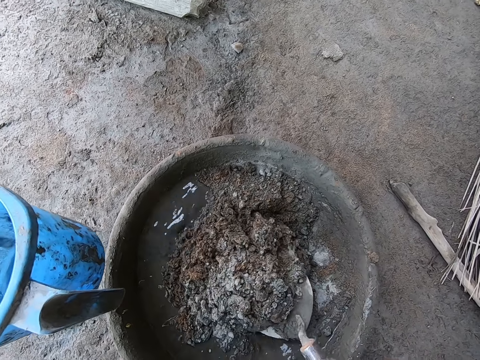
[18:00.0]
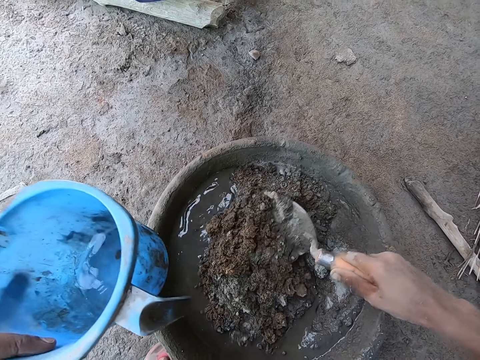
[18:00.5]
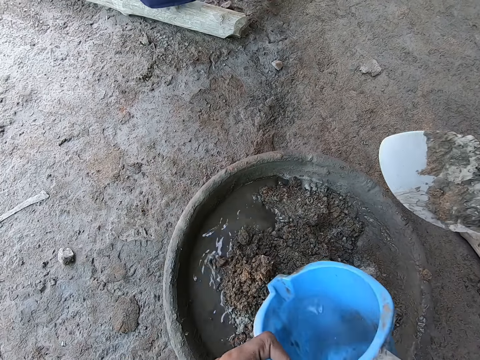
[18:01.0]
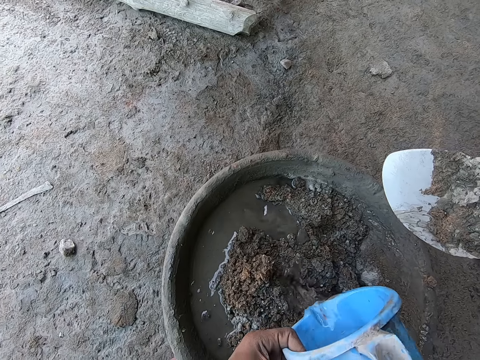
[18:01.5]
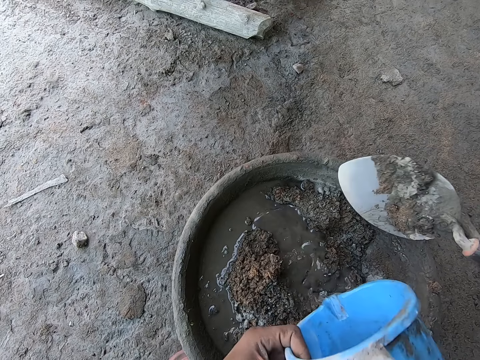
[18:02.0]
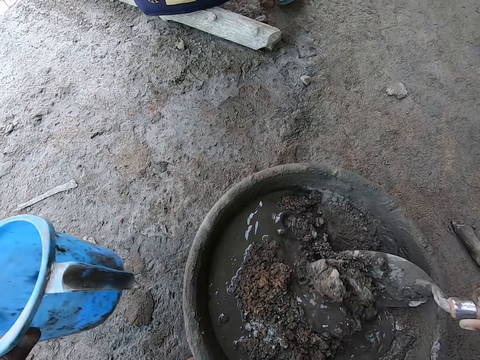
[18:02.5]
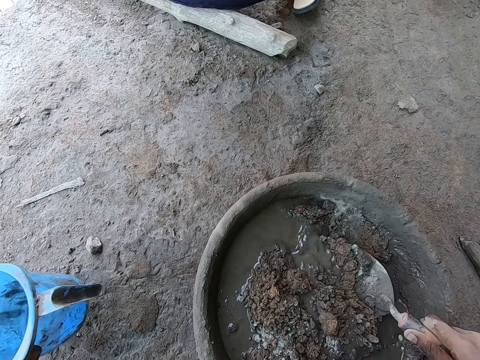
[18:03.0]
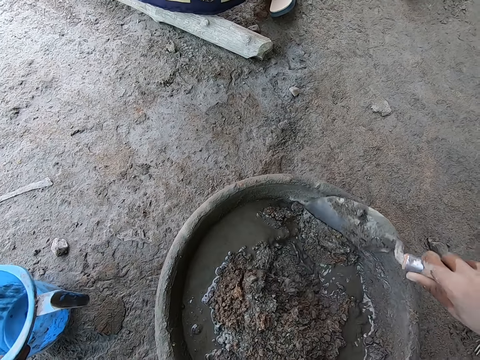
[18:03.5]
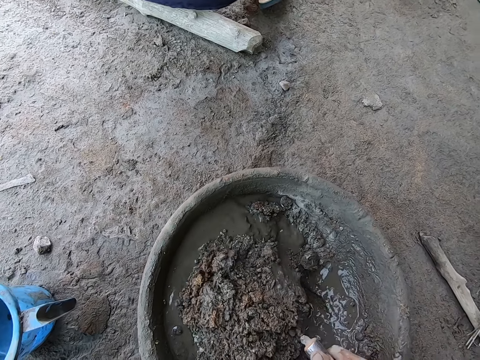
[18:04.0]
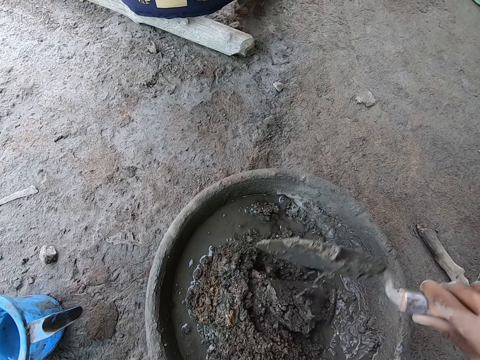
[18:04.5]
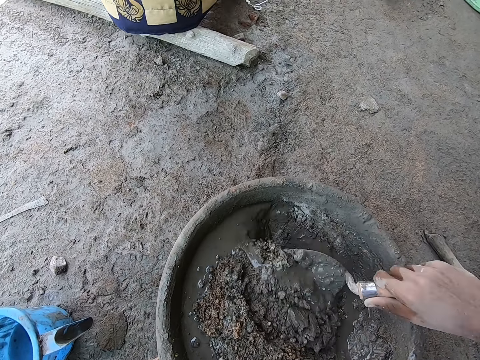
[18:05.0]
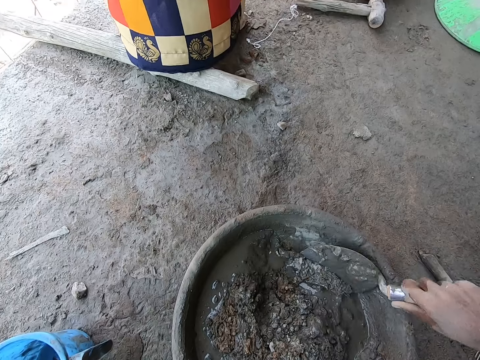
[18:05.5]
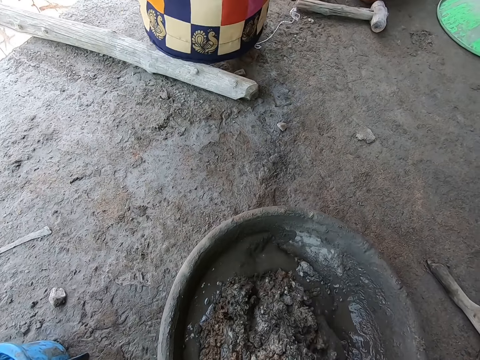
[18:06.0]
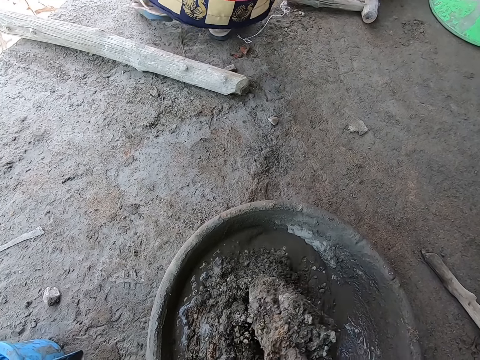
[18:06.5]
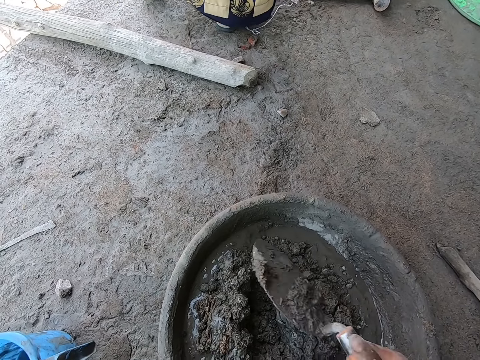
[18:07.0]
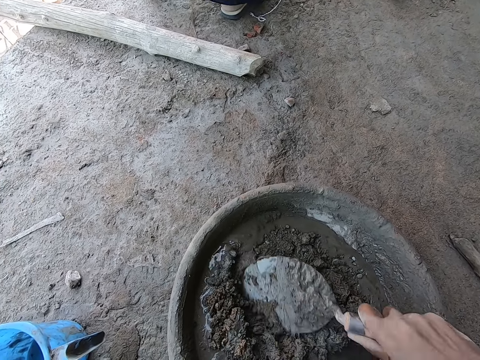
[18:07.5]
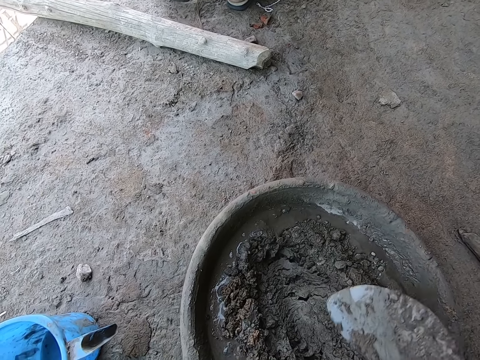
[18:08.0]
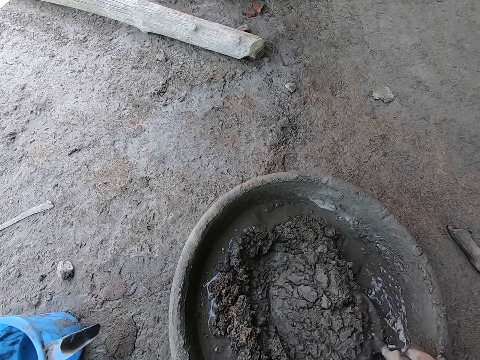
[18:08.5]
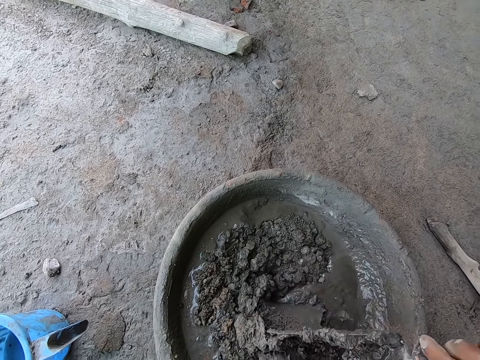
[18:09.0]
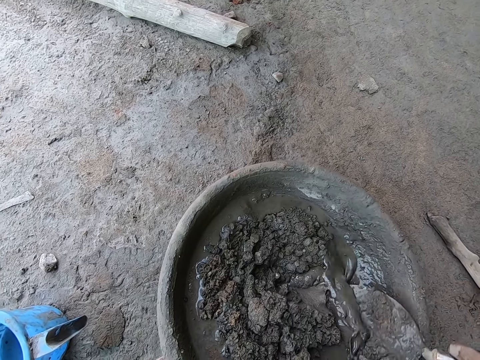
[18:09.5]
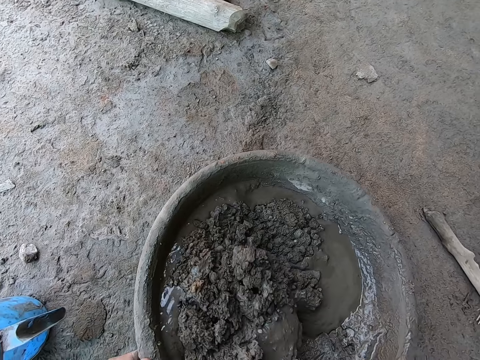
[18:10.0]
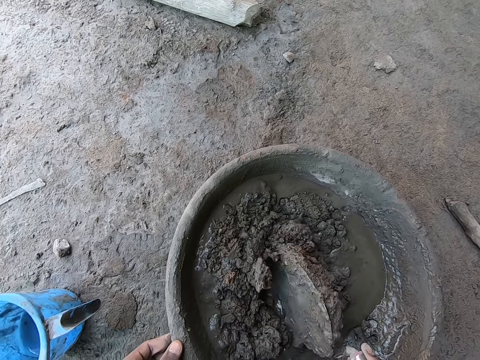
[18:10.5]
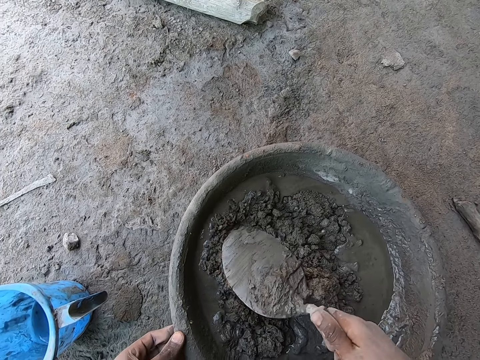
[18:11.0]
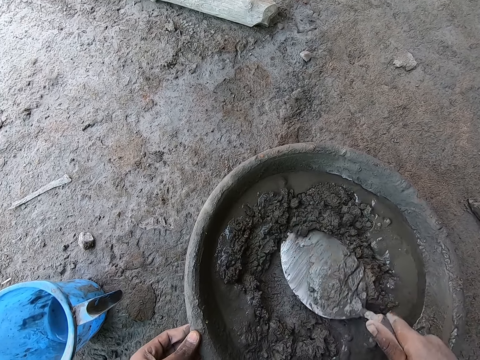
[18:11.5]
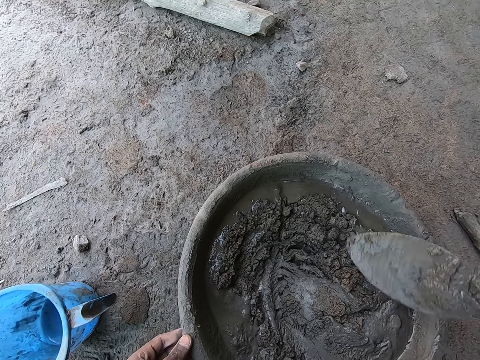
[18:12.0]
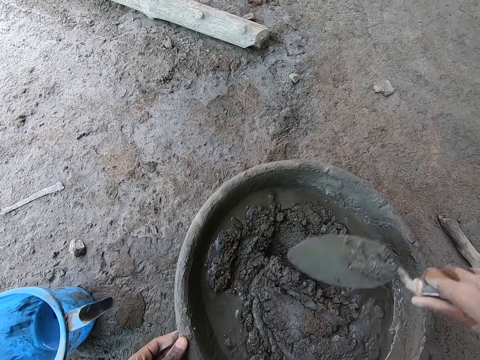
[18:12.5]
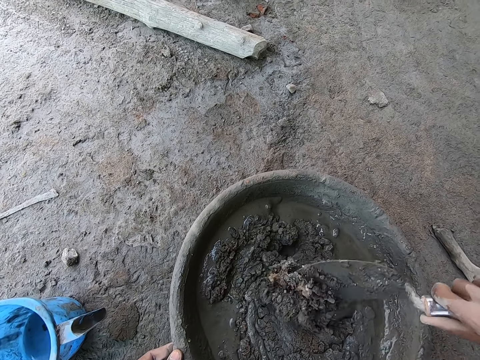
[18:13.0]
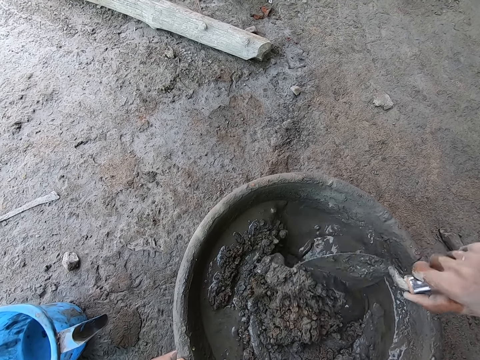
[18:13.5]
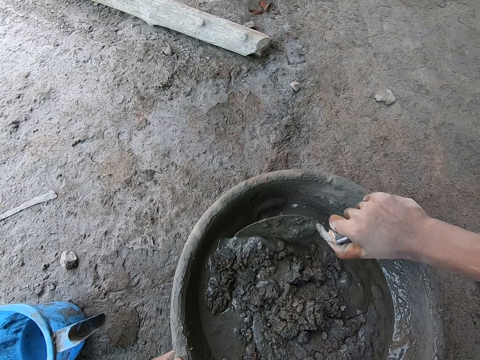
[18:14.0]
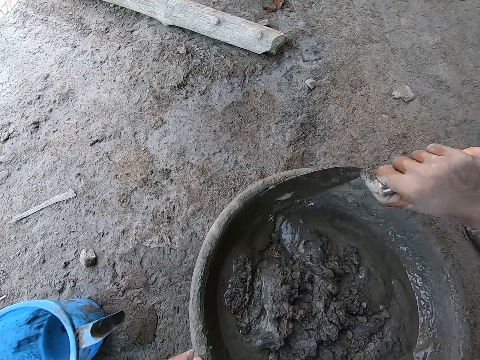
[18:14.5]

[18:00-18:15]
The camera wearer pours the water into the head pan with the cup in his left hand. He mixes the mortar in the head pan with the brick trowel in his right hand. He drops the cup on the ground with his left hand. A woman stands. The camera wearer mixes the mortar in the head pan with the brick trowel in his right hand.

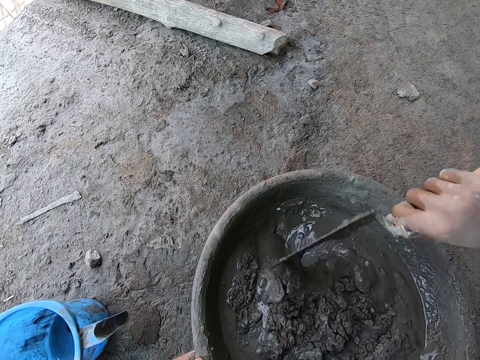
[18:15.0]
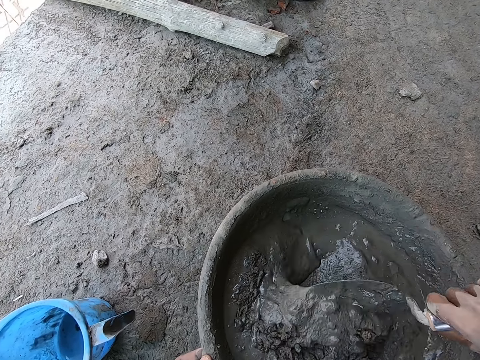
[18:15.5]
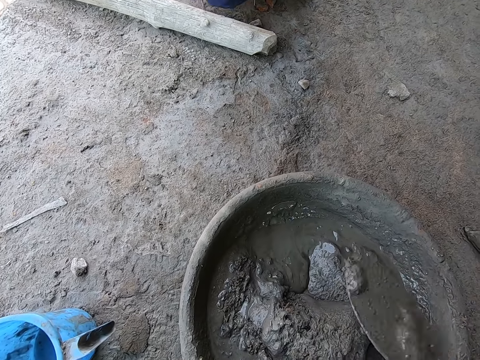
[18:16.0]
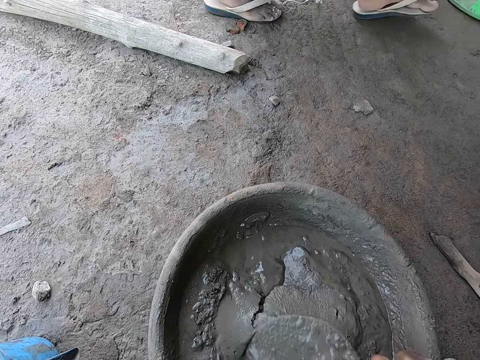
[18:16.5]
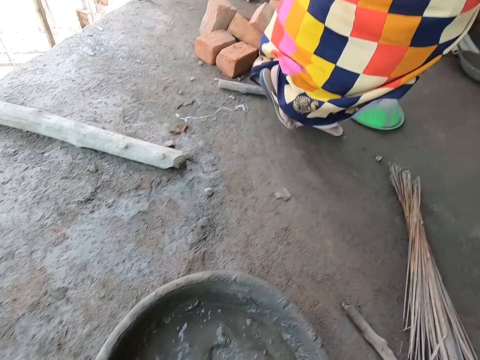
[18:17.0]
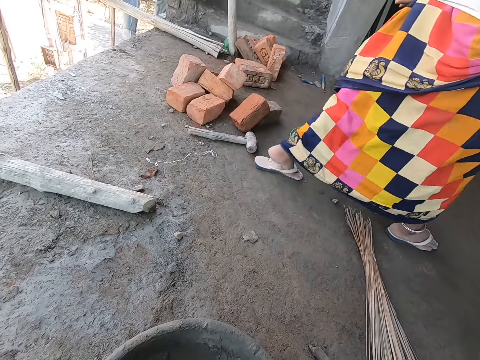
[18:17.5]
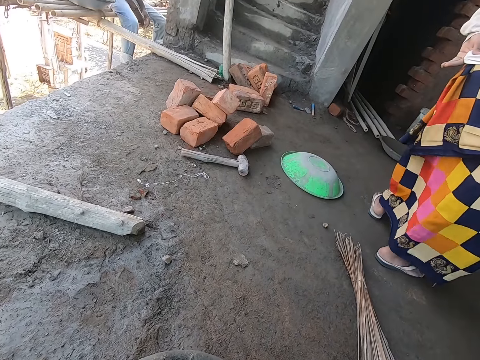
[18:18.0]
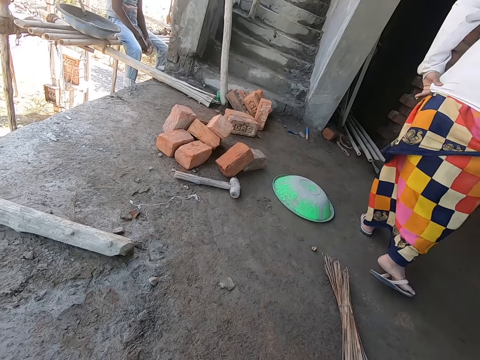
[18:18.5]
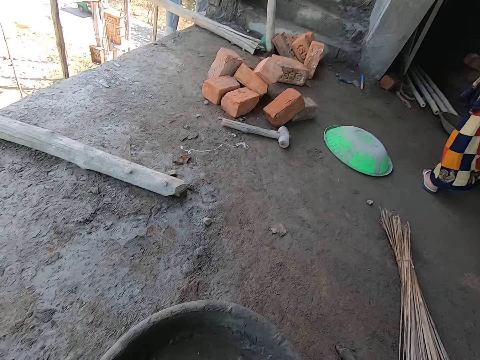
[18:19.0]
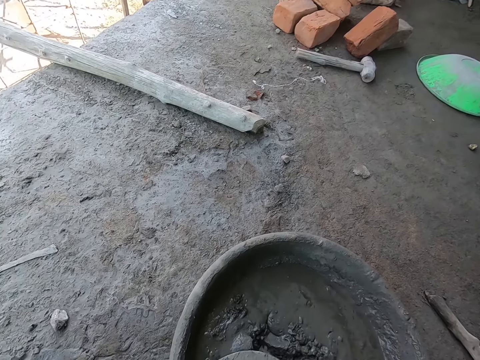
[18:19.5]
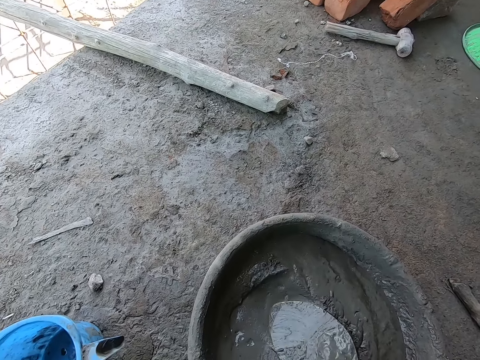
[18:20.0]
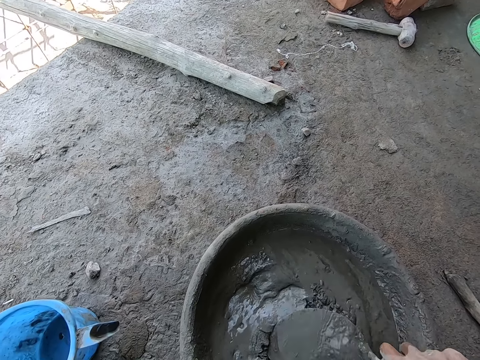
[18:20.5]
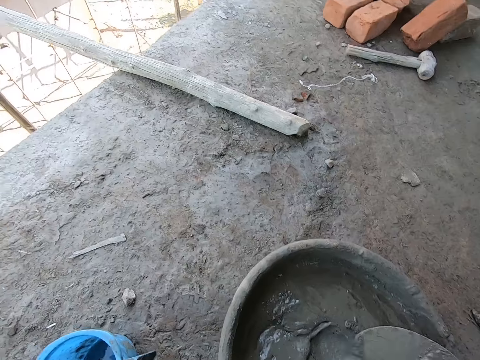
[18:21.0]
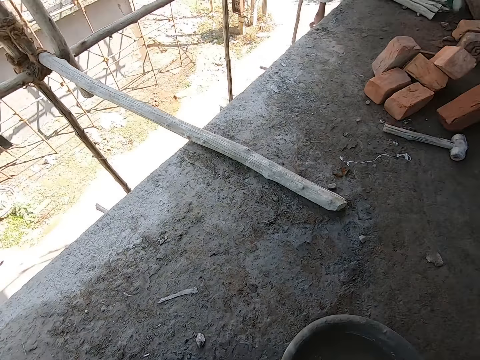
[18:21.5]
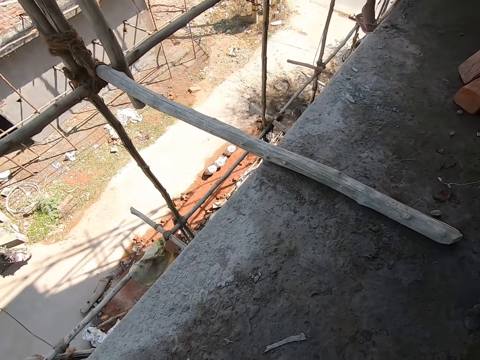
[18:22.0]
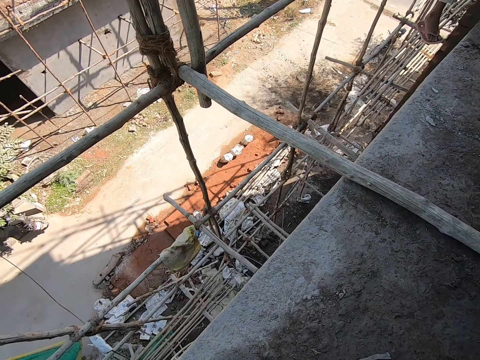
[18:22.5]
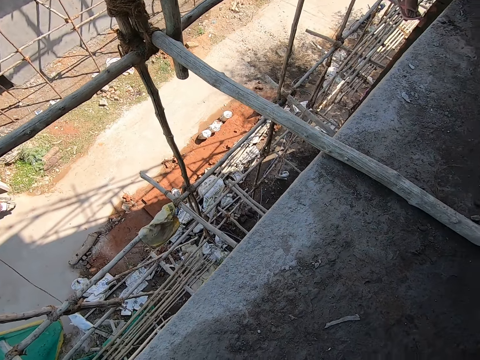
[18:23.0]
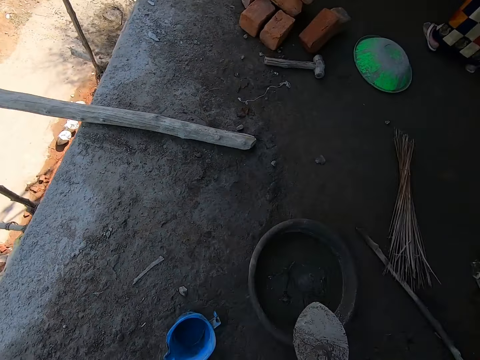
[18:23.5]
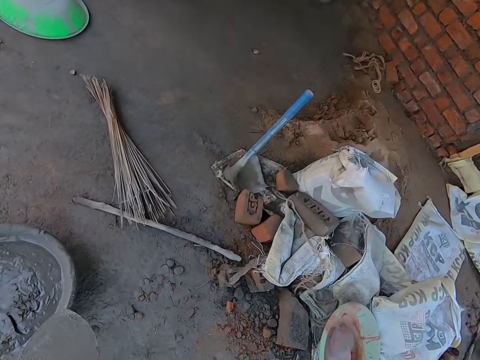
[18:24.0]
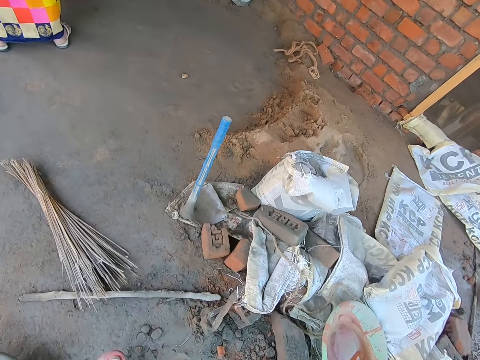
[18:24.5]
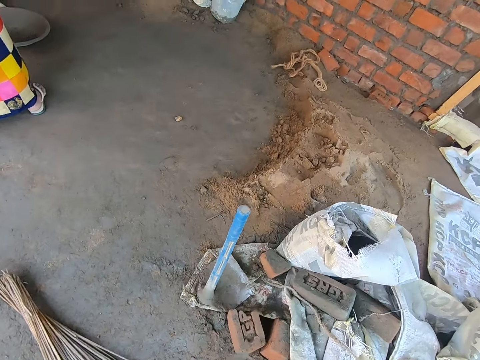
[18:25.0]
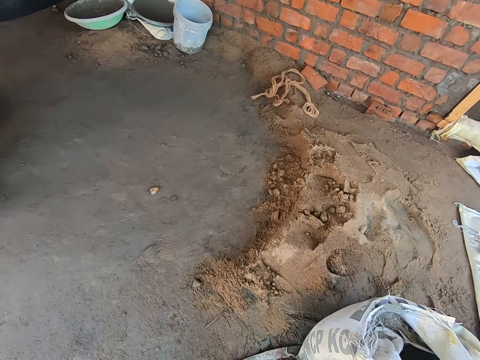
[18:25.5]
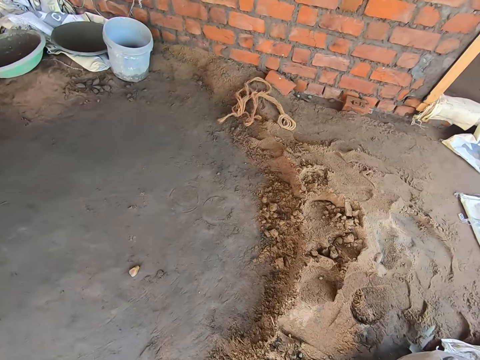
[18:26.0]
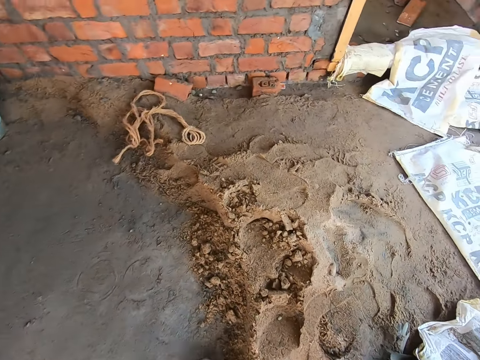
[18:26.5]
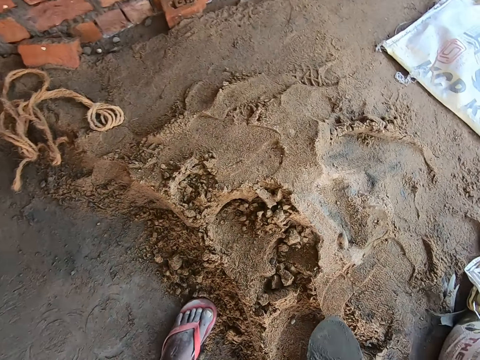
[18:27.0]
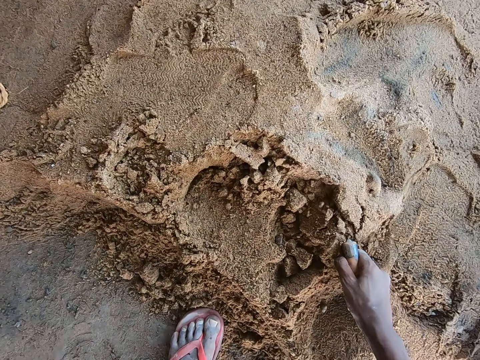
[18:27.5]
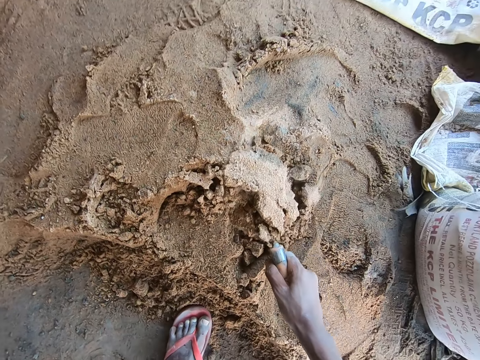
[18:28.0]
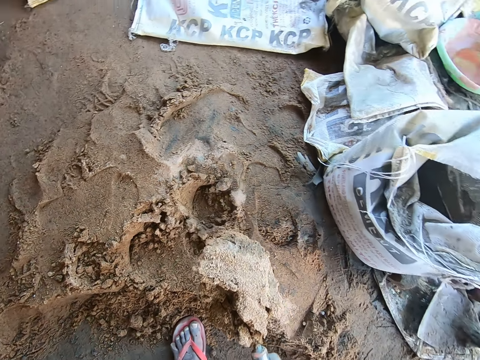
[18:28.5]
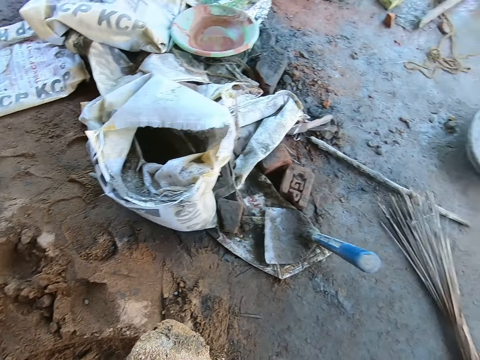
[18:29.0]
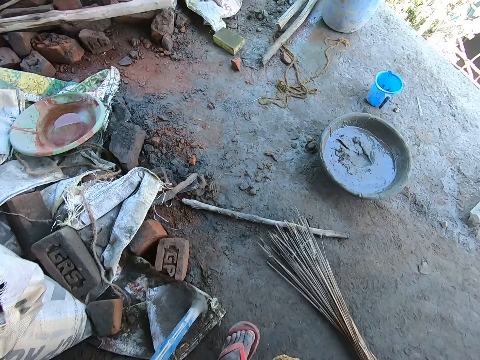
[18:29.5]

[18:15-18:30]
A woman walks past the camera wearer. The woman walks away. The camera wearer mixes cement with a trowel in the right hand. He looks below the building. He walks on the floor. He scoops sand from the floor with the hand trowel in his right hand.
